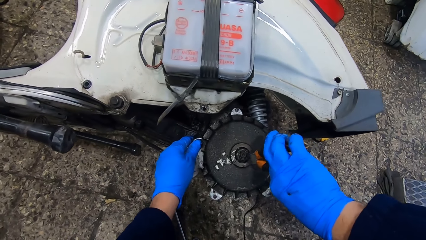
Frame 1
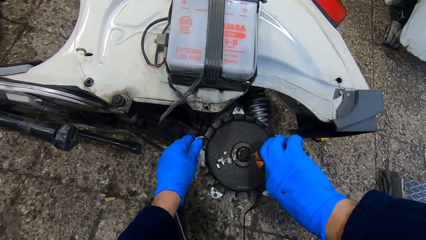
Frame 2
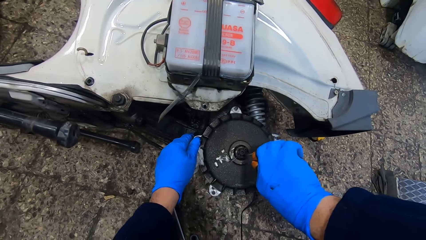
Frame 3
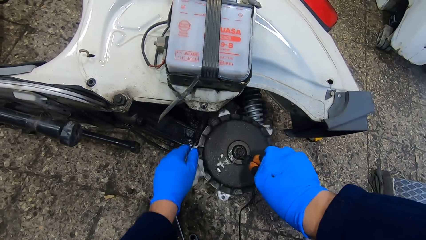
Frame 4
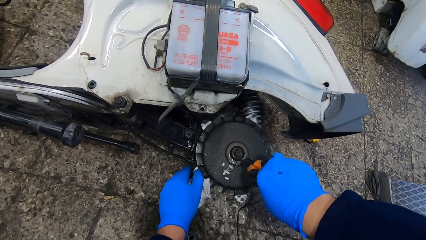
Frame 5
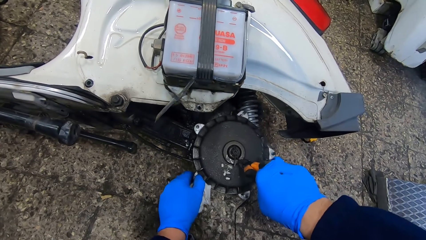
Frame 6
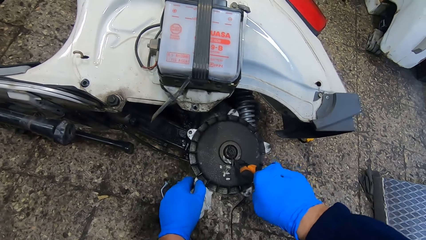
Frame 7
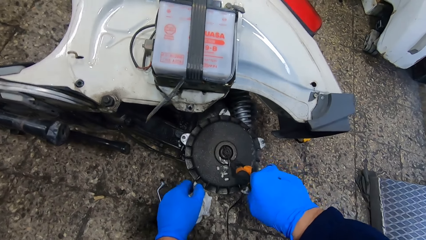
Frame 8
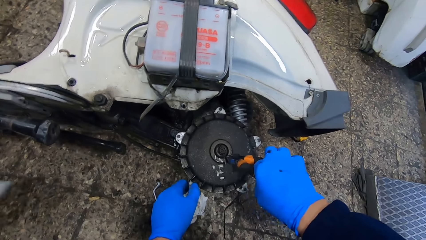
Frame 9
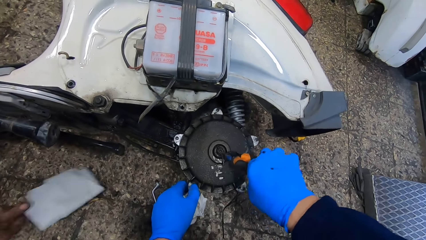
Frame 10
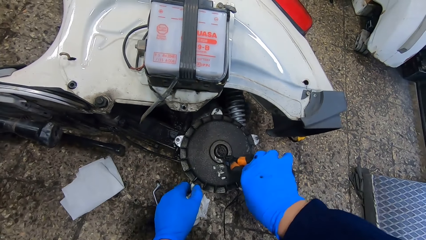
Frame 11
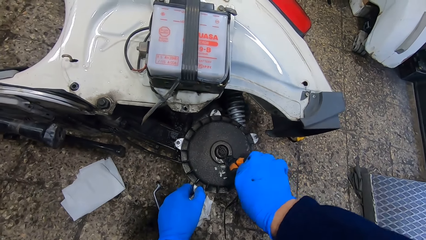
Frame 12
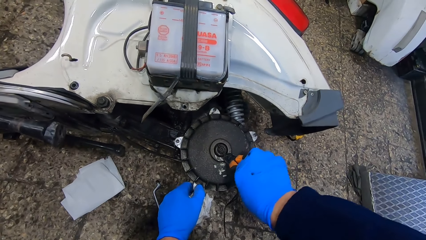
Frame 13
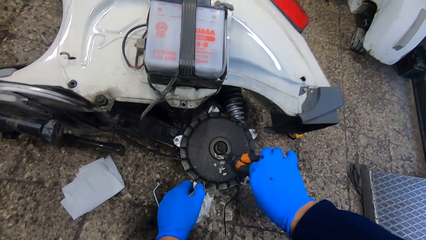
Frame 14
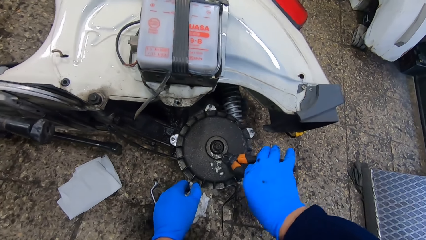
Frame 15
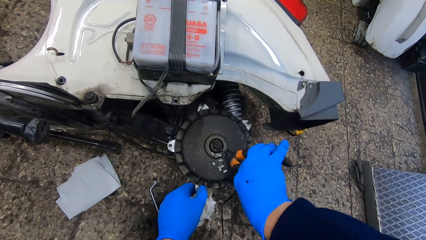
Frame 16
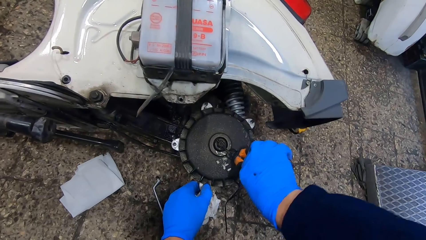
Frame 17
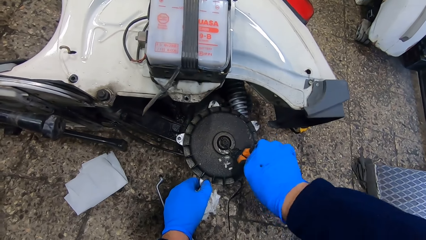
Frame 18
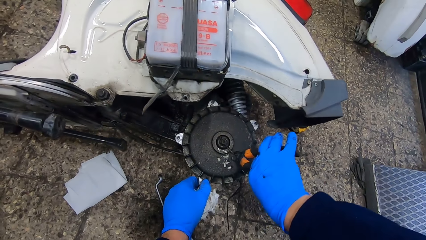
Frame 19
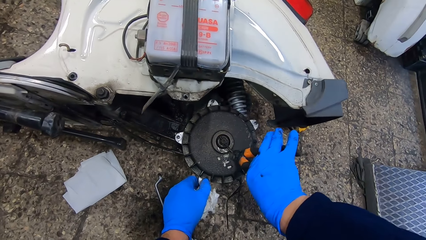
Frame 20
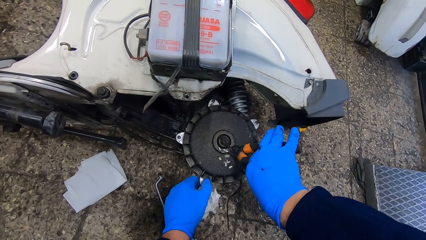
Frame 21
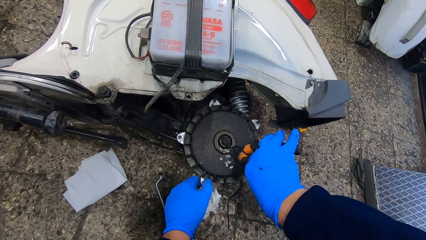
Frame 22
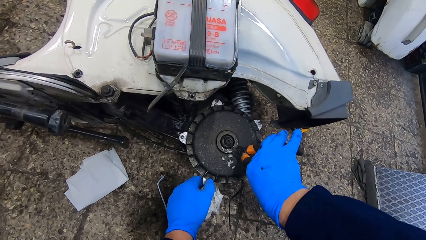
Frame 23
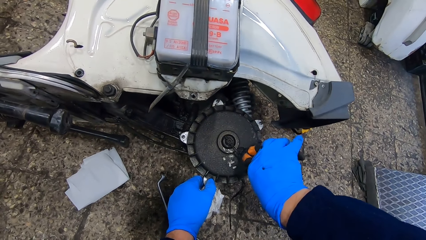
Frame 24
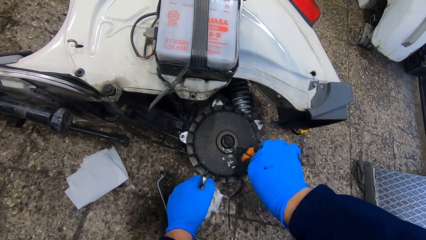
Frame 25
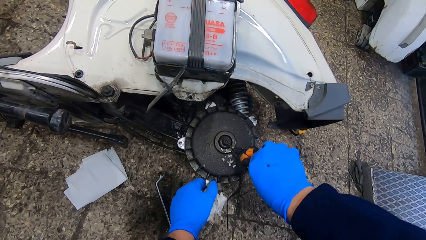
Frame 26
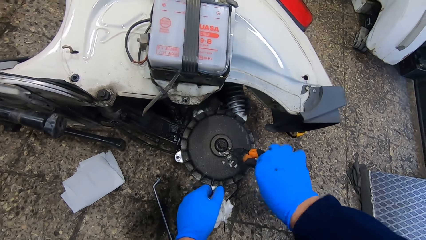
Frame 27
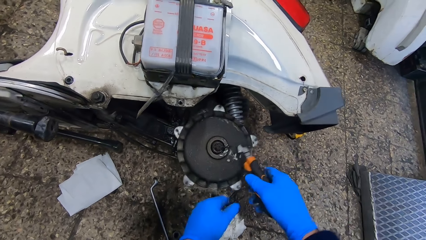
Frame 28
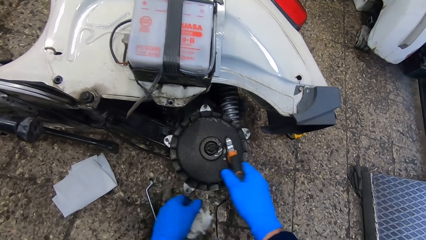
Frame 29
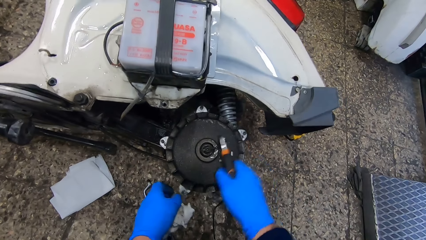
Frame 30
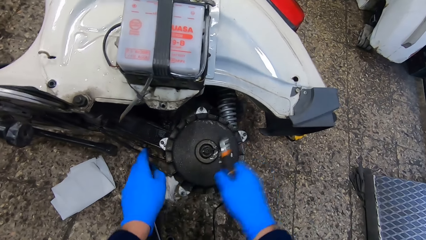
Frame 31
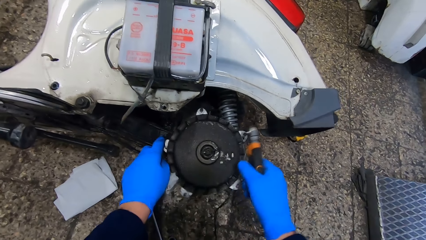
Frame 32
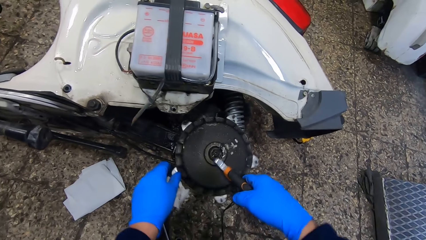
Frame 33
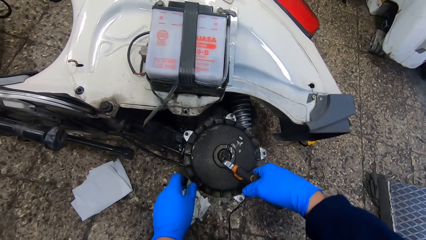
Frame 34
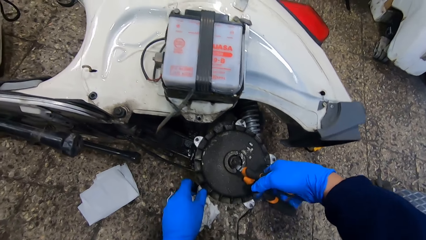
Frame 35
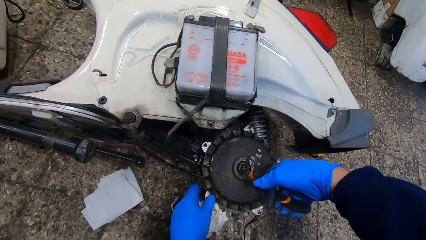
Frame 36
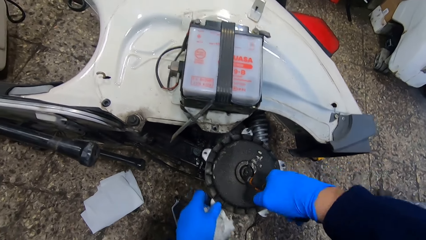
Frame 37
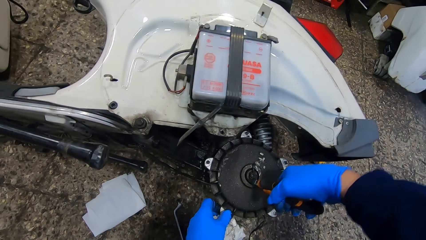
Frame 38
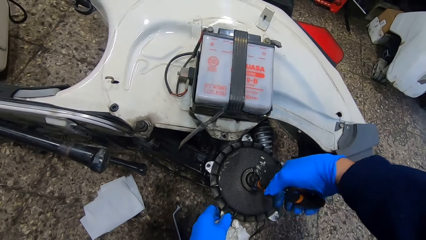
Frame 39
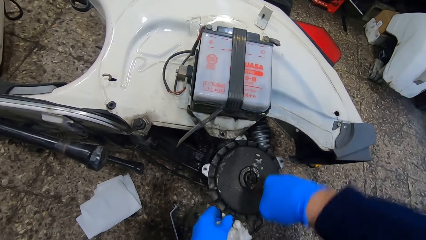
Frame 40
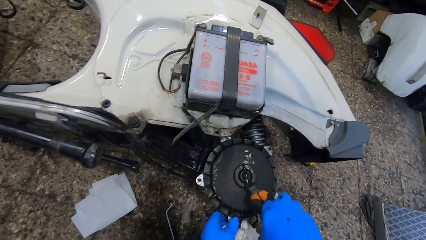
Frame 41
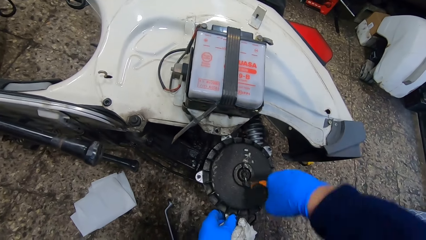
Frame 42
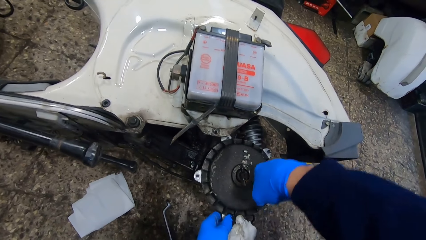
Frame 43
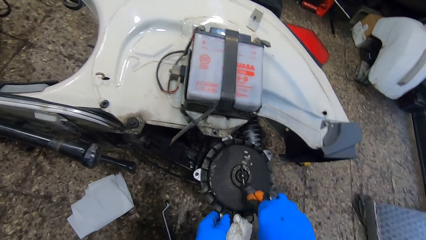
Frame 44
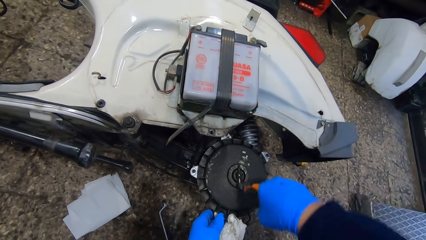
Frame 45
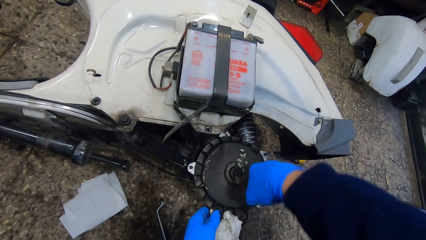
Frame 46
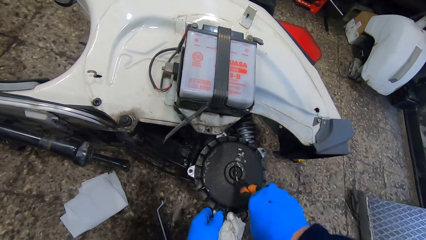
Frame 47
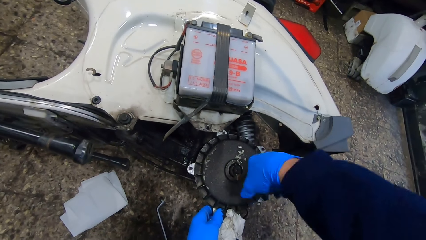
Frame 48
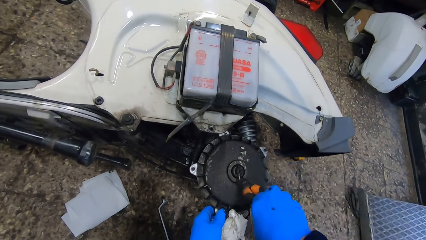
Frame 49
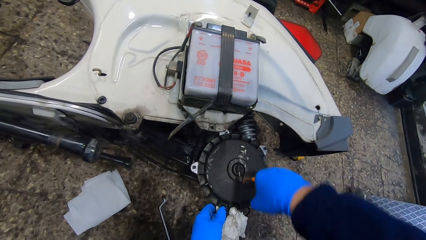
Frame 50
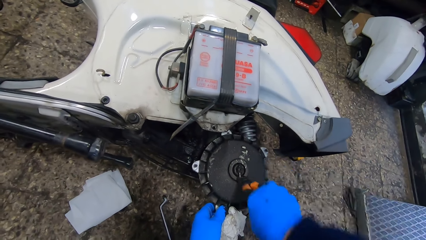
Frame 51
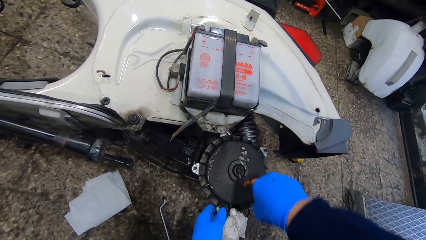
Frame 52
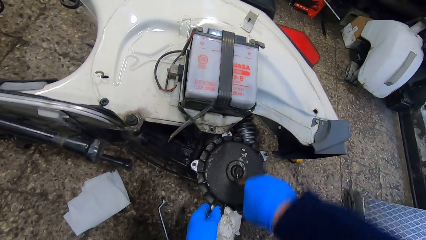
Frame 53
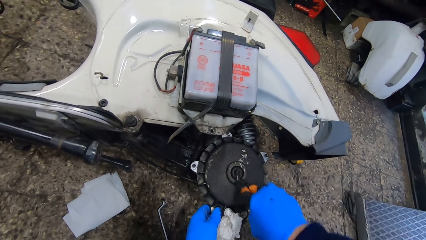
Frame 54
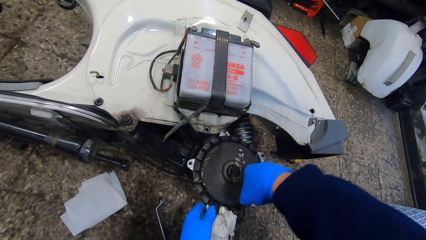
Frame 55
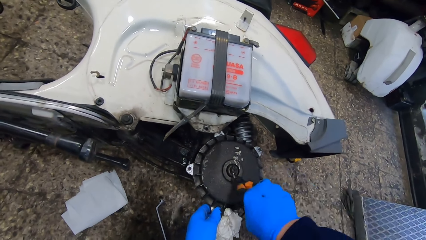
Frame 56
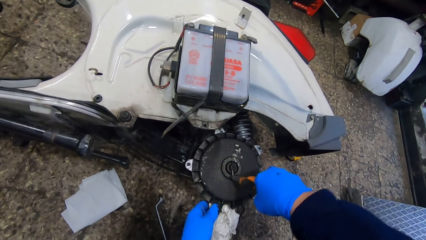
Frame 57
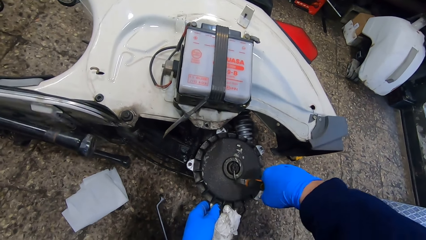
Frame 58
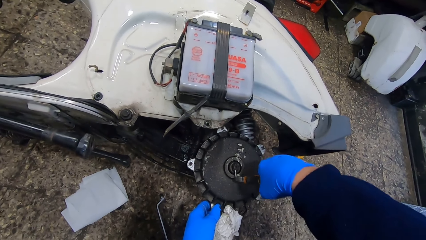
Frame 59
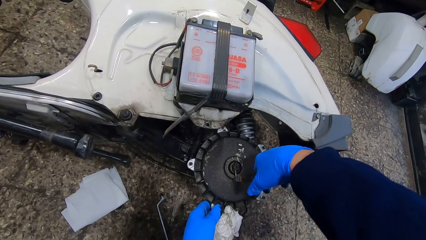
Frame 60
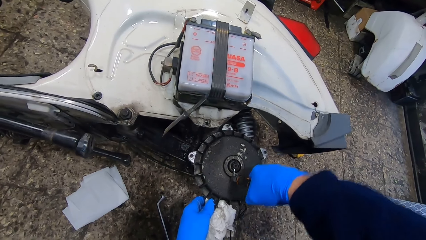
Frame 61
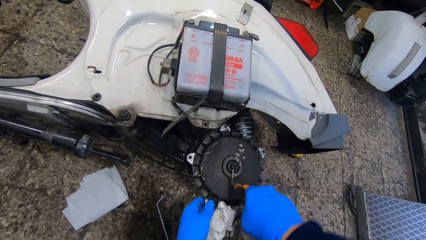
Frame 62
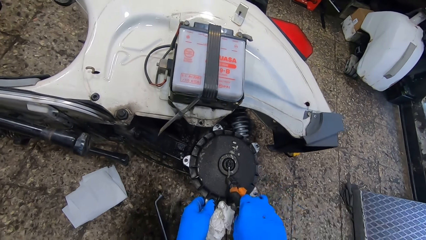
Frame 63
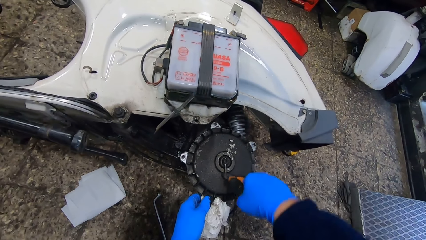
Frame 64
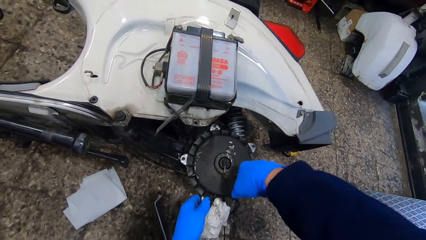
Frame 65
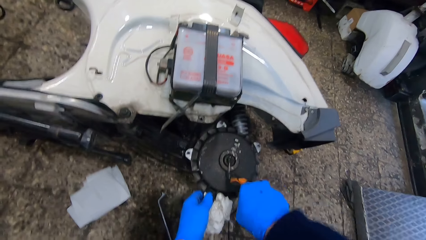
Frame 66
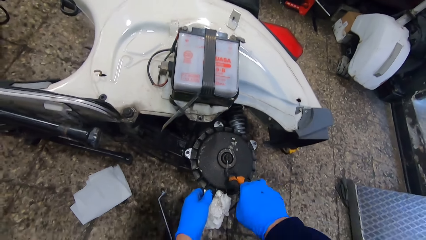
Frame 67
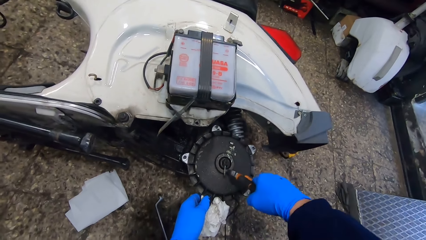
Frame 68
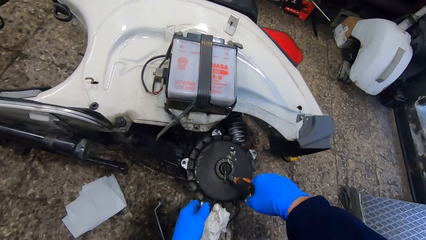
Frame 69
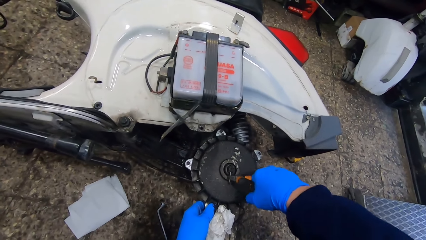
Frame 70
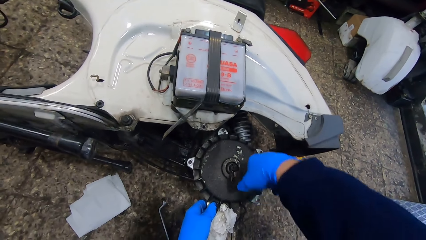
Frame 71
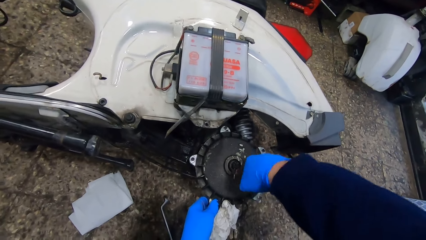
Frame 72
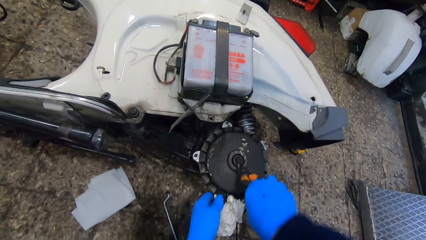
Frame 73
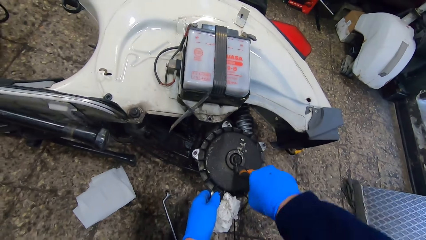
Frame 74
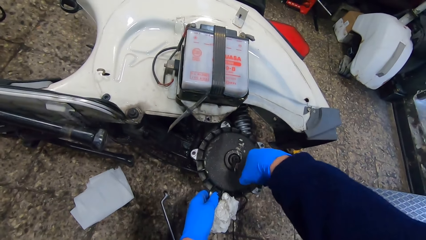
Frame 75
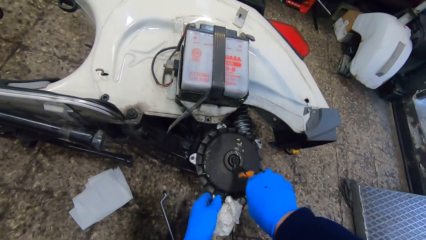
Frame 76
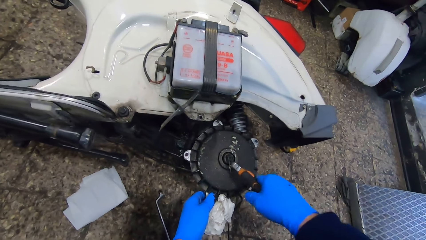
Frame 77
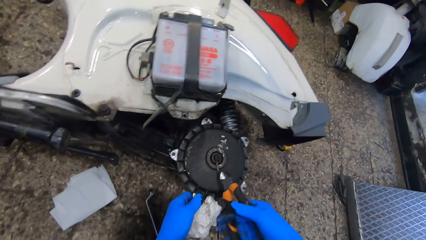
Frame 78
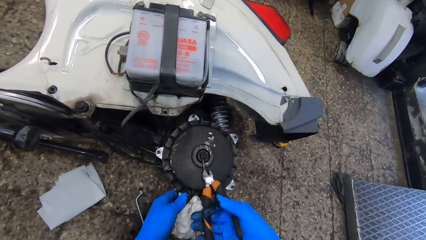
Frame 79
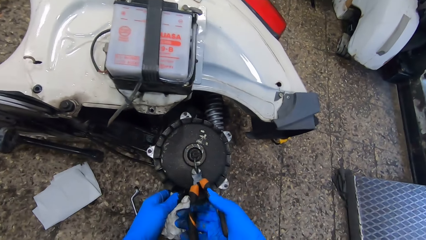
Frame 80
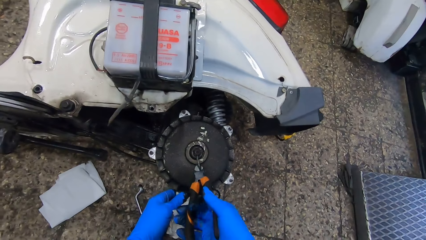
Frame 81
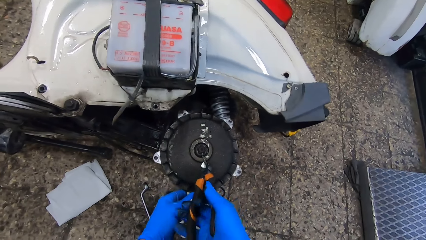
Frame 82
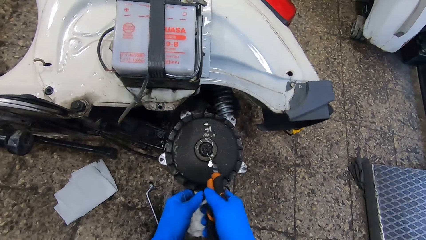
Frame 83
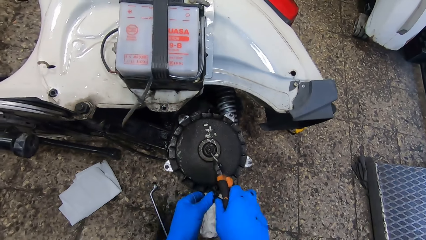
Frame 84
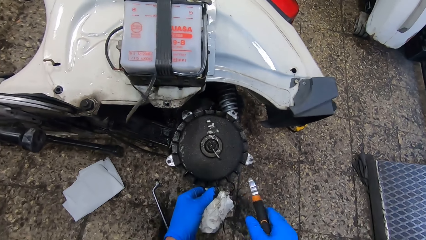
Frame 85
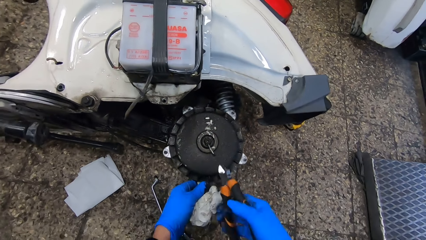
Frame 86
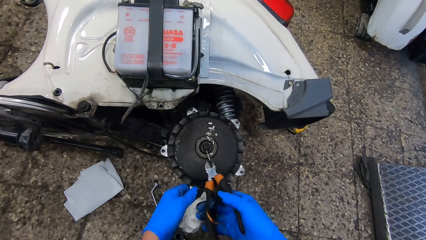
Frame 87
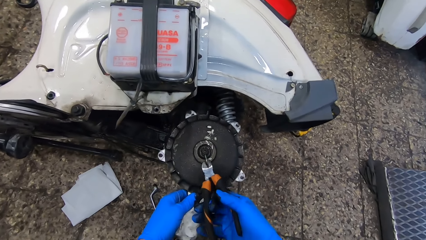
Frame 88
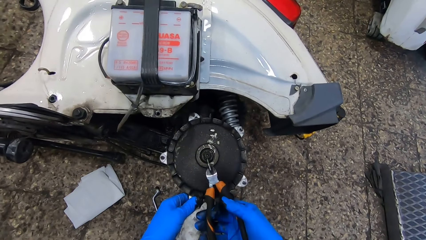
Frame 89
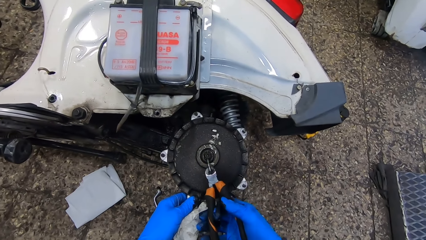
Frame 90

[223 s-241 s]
A man drops a sheet of paper on the floor. The camera wearer hits the metal with the pliers and pulls out a nail from a rim cap with the pliers.
